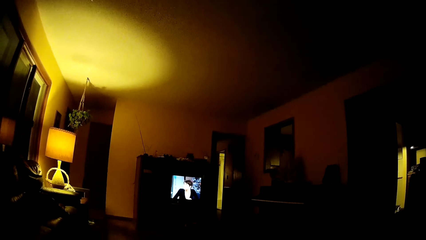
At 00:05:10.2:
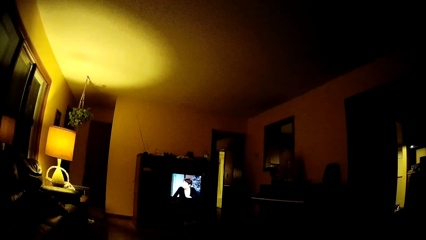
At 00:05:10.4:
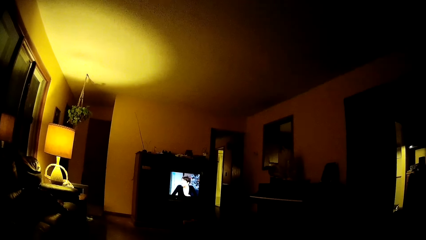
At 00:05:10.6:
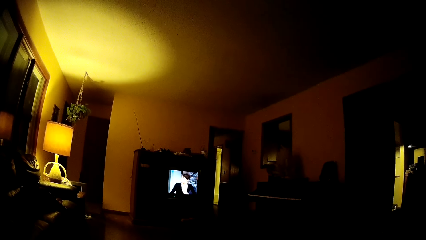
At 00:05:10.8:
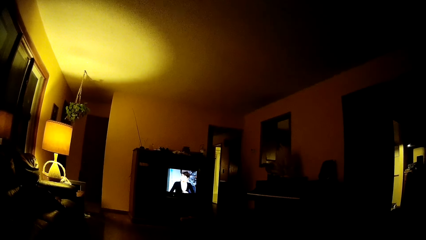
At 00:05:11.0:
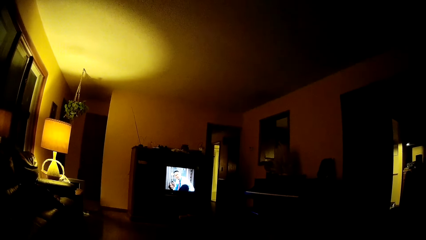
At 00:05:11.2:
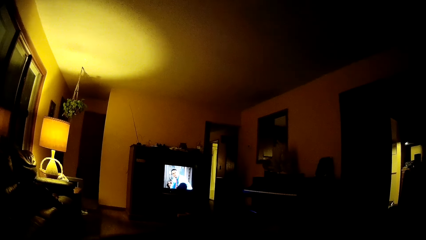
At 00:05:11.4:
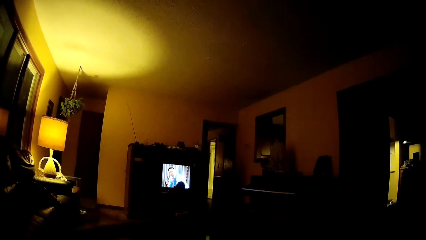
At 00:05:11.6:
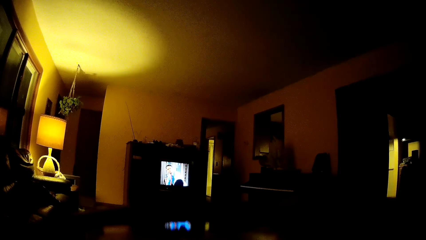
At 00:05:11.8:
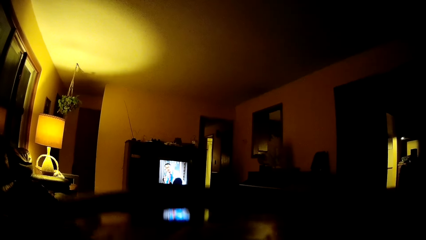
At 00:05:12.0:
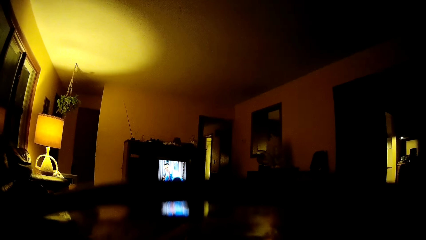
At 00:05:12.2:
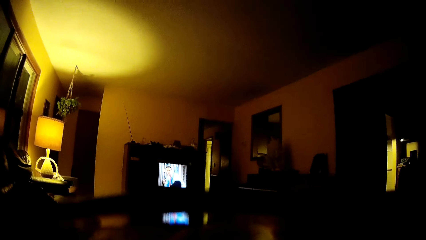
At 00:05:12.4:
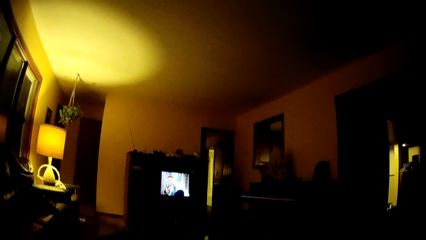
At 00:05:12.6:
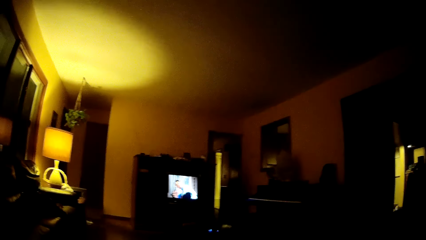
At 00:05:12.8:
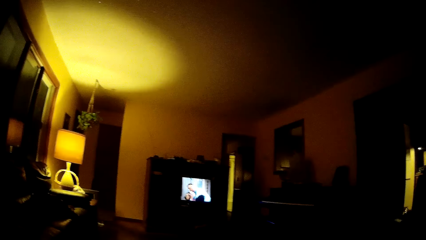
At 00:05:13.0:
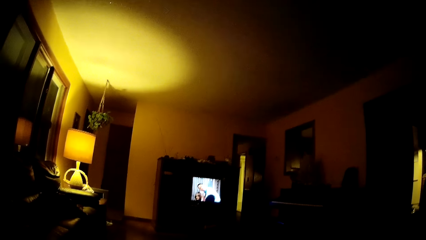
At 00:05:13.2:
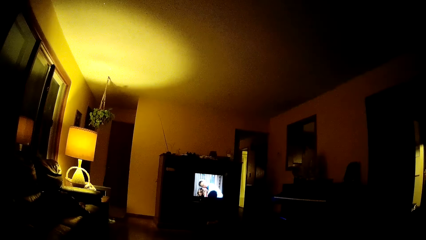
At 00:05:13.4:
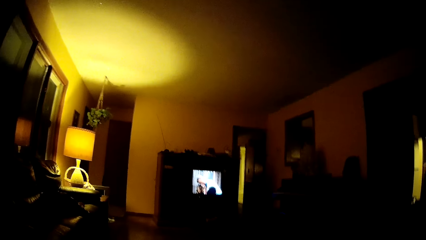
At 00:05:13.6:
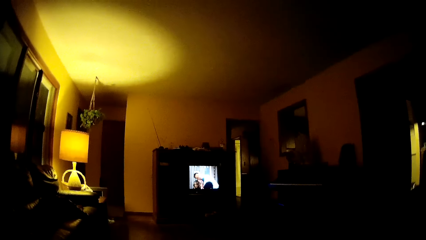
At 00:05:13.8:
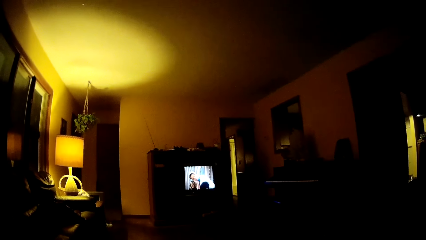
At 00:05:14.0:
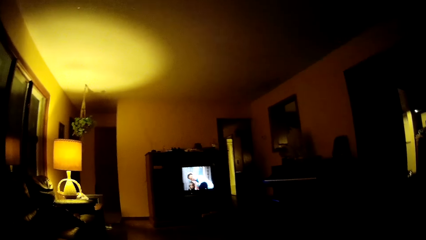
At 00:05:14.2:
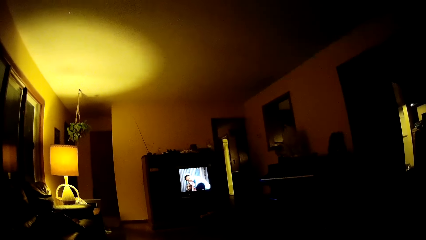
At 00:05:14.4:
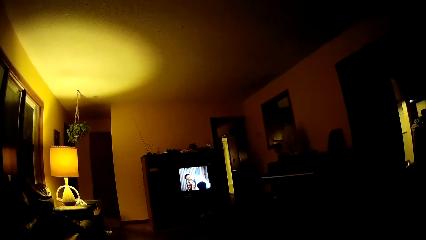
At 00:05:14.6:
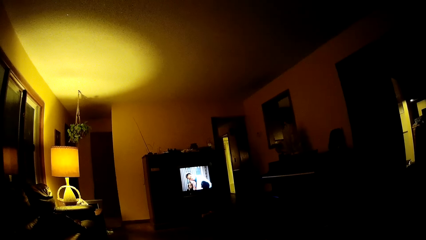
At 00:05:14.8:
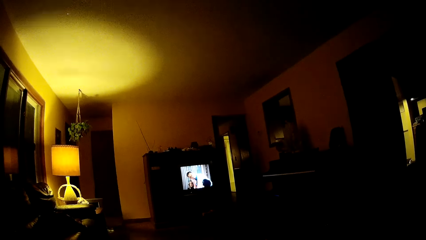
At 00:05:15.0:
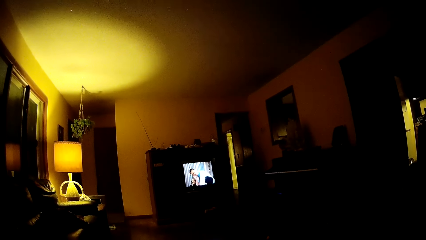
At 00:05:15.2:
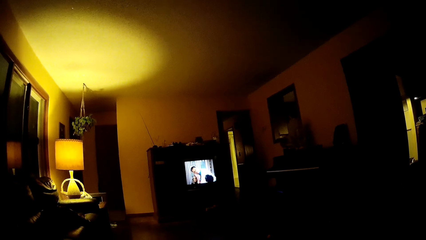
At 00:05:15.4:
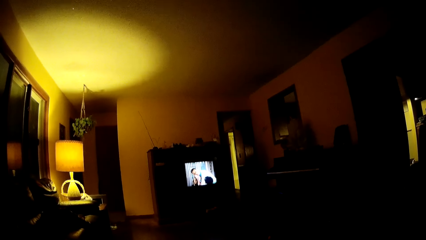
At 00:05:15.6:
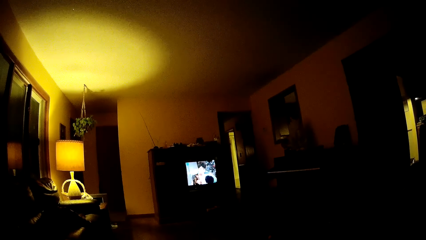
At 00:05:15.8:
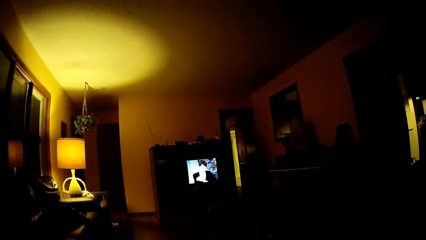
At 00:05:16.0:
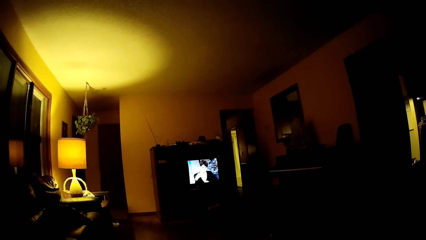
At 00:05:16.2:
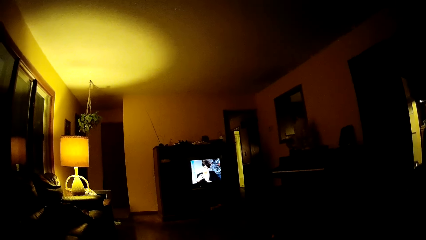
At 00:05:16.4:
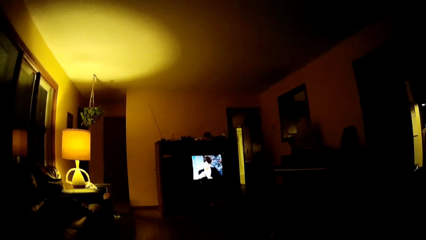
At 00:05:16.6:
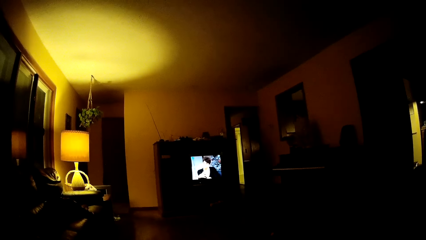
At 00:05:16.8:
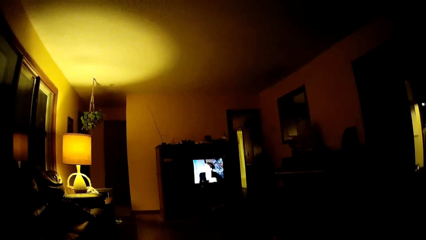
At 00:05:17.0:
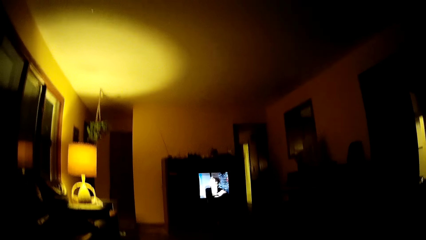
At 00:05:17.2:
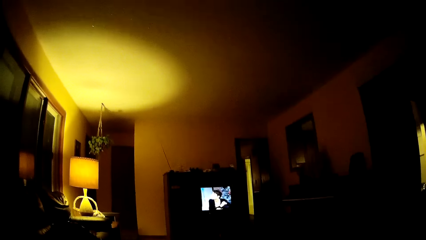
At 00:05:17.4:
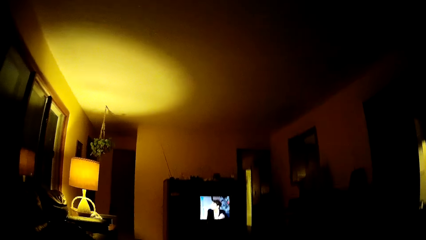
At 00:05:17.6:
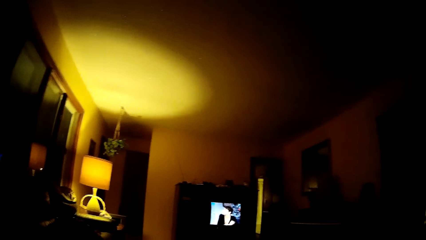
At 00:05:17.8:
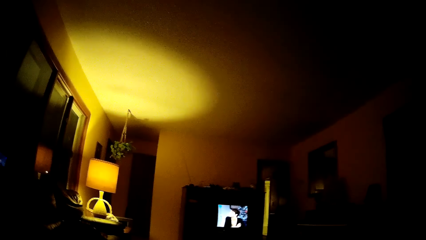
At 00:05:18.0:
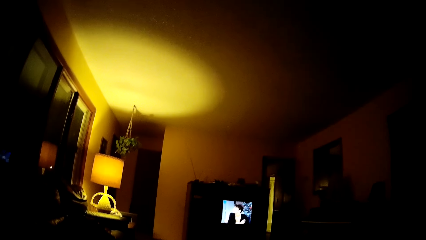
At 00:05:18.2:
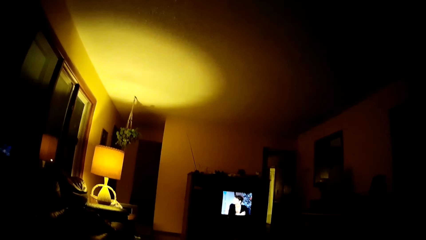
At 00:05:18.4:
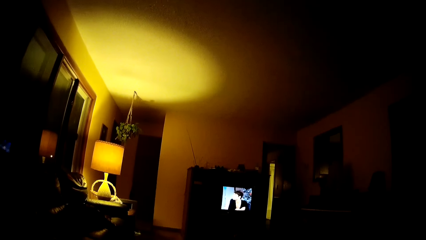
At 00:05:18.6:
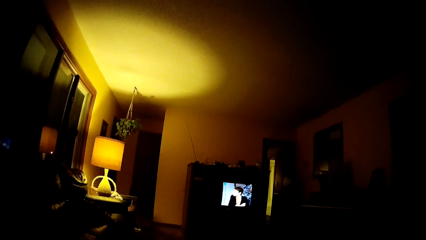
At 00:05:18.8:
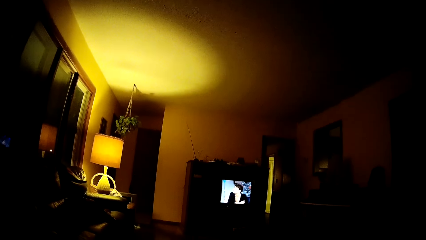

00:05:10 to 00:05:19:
The camera wearer drinks water from the cup in his right hand. He uplifts something. He looks around.

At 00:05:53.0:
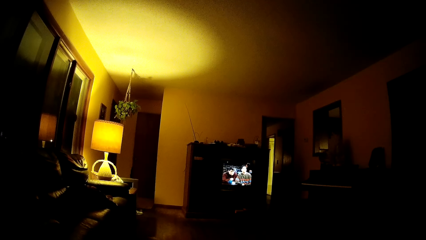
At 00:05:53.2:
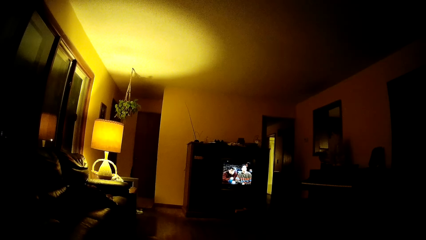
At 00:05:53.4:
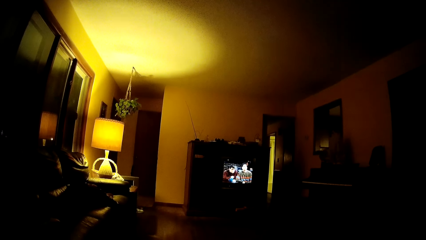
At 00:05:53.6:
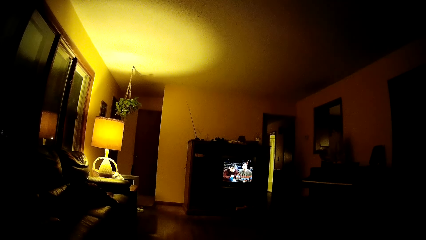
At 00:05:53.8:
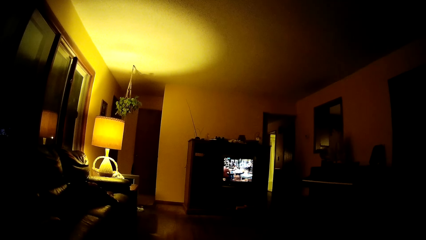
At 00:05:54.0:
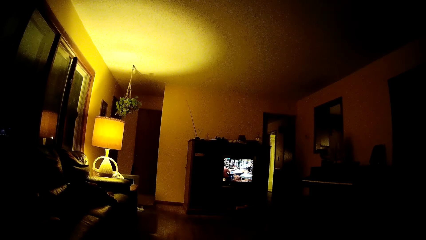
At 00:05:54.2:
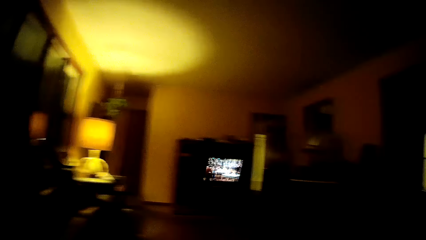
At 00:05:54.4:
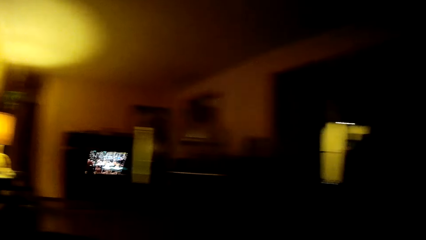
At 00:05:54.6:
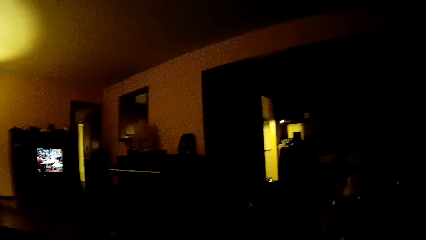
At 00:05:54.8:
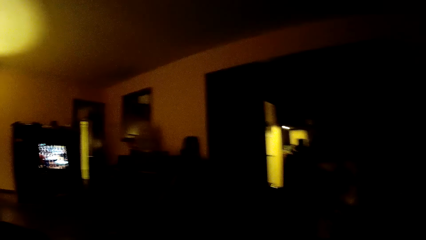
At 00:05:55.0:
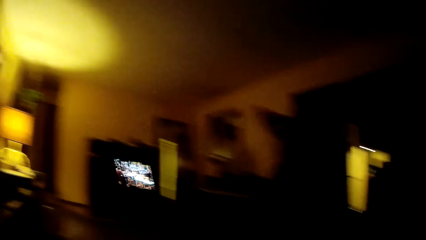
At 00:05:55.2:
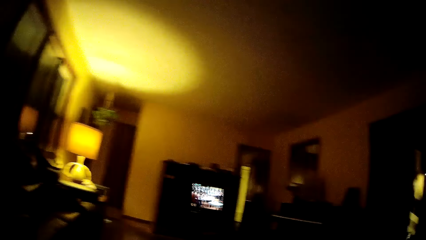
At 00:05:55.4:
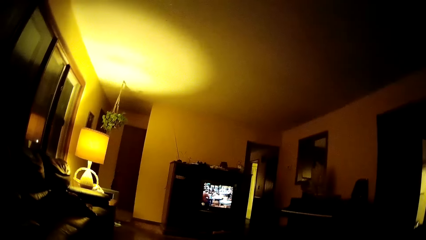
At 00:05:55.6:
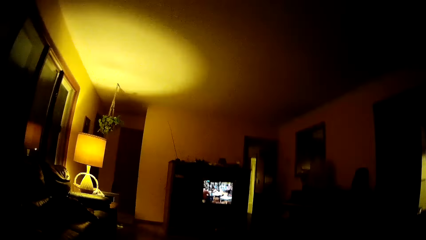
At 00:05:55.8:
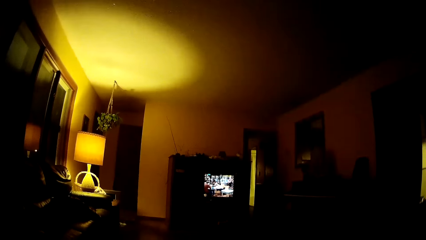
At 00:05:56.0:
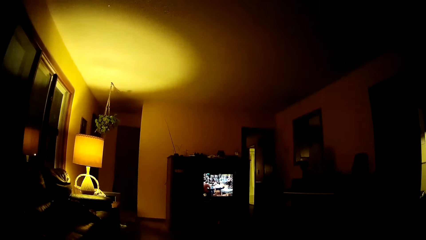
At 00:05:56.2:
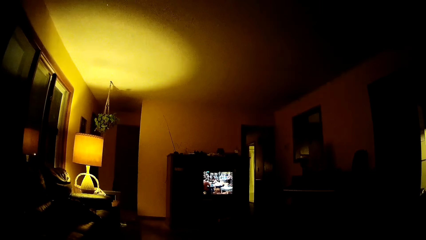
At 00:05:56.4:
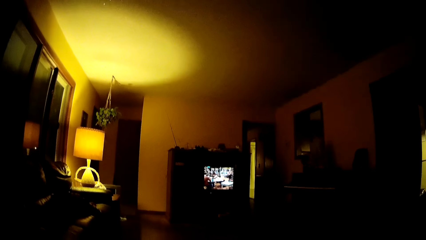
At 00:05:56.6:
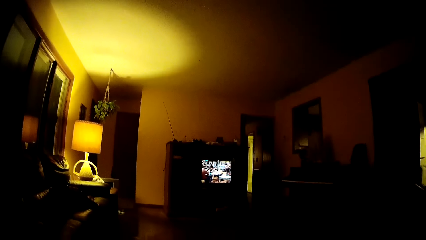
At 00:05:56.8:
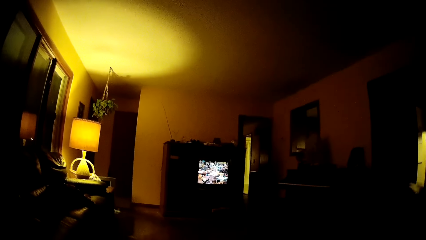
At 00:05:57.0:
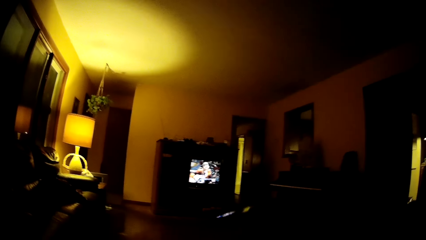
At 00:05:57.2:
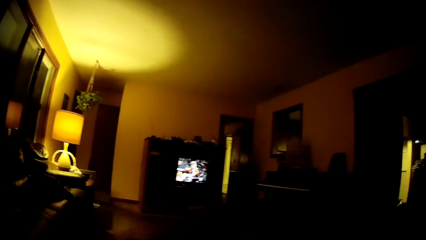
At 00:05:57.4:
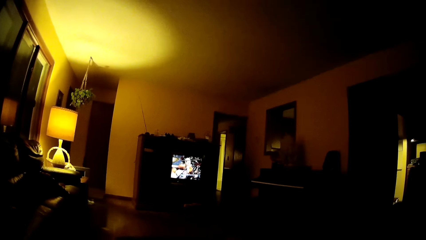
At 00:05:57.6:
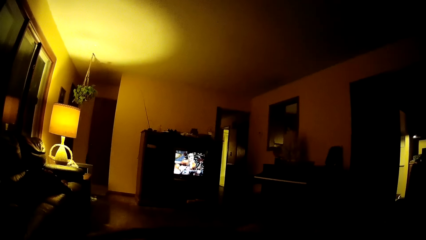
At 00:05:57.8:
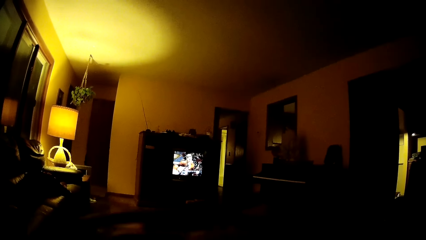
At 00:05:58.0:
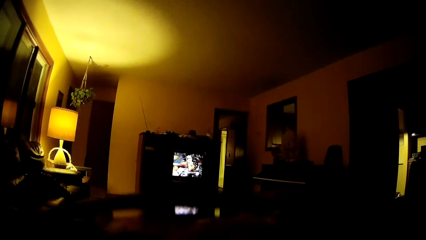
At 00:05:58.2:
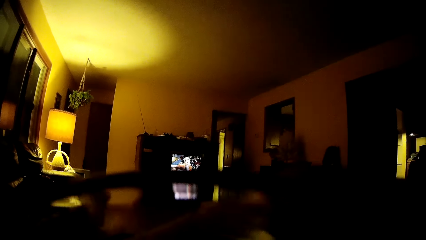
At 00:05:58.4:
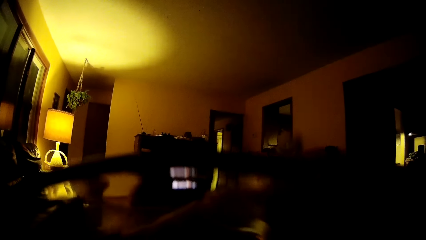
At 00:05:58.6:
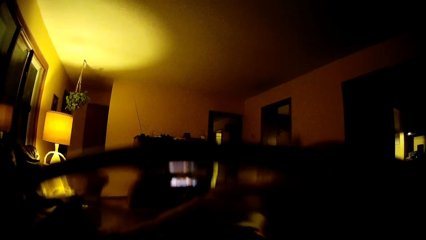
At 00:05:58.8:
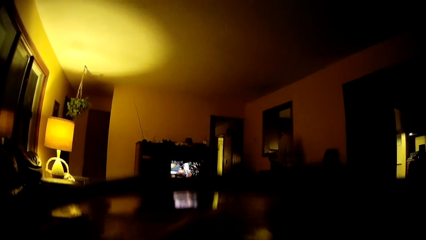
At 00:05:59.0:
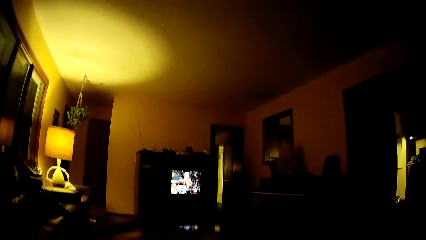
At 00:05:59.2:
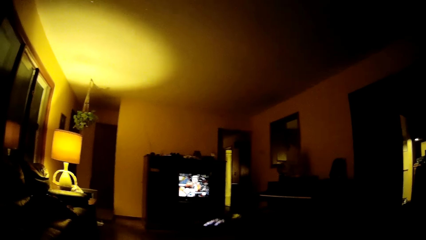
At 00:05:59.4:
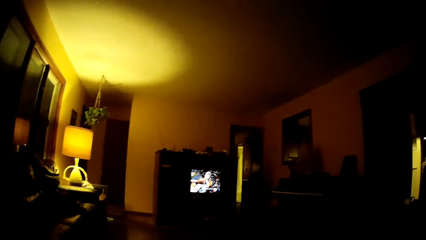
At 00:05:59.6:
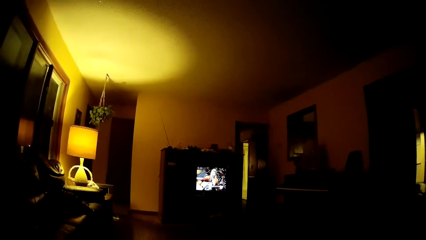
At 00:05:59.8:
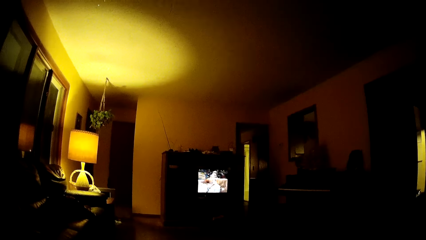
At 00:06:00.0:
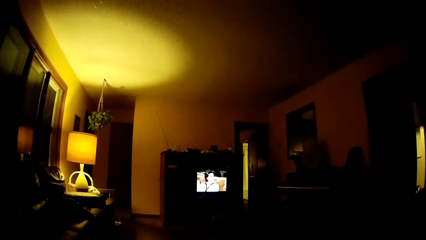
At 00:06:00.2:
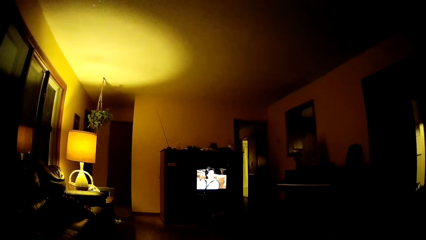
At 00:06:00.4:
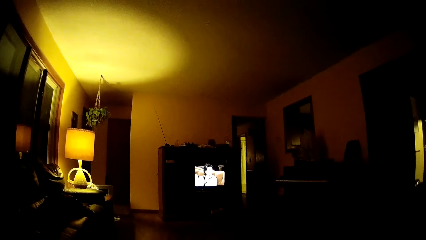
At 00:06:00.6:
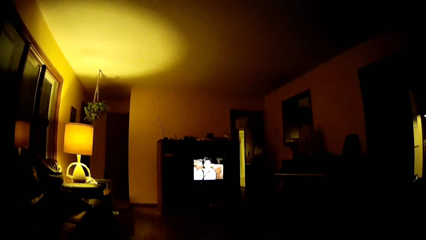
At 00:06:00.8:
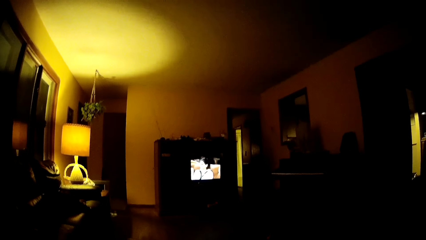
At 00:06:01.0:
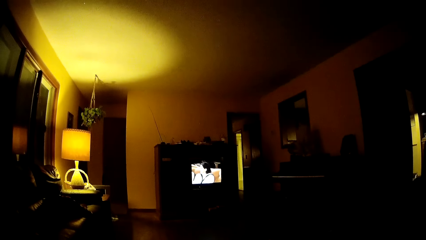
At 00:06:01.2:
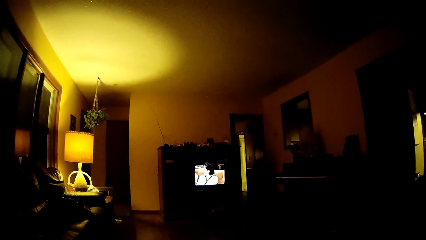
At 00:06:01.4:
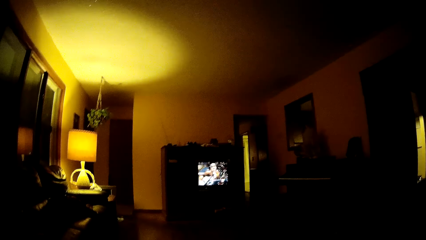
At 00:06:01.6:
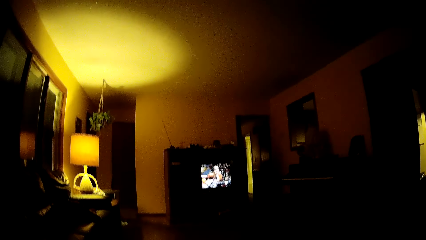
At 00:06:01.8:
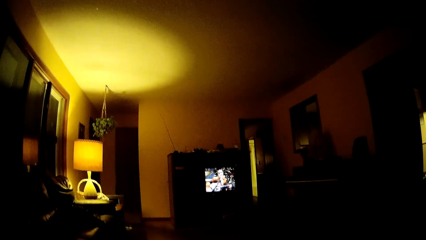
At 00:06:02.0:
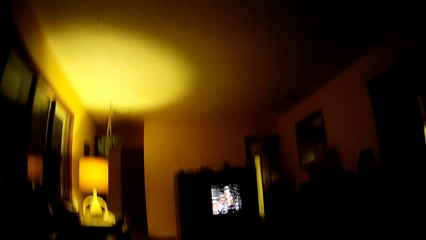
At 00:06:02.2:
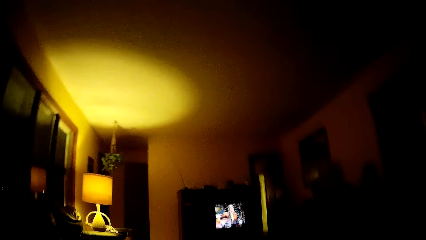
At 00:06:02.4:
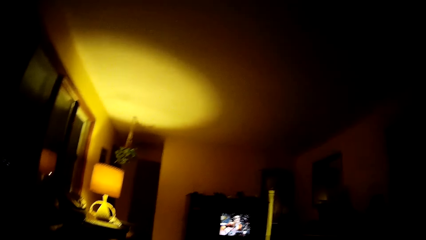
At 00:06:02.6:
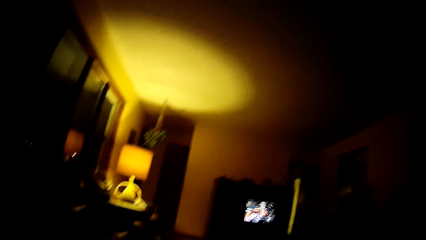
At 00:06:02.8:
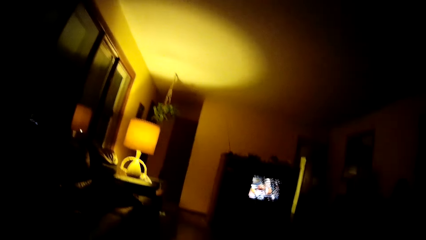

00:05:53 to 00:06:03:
The camera wearer uplifts something. He looks to the right. He uplifts something. He drinks water from the cup in his right hand.
